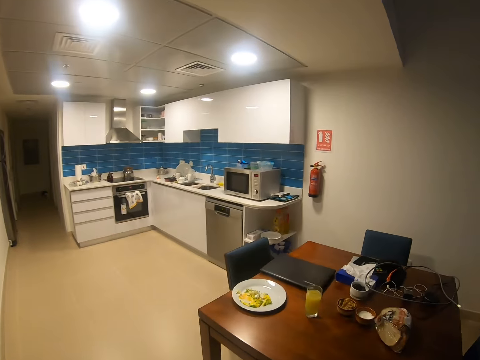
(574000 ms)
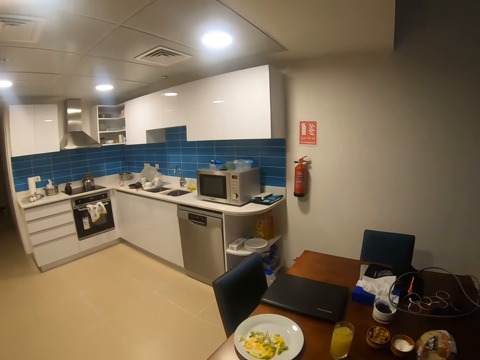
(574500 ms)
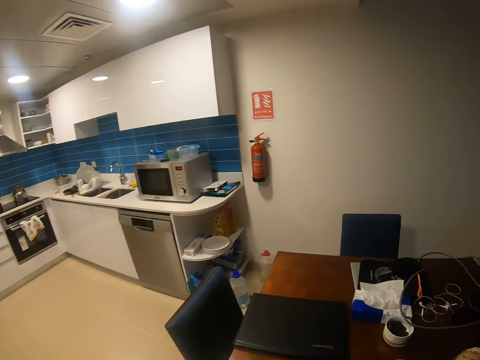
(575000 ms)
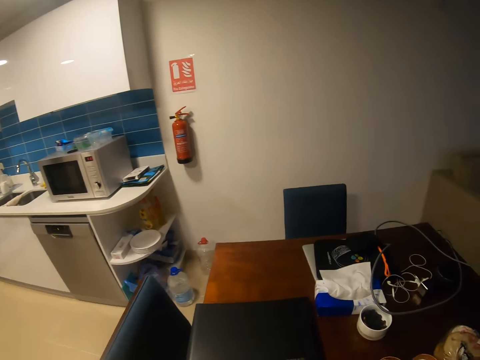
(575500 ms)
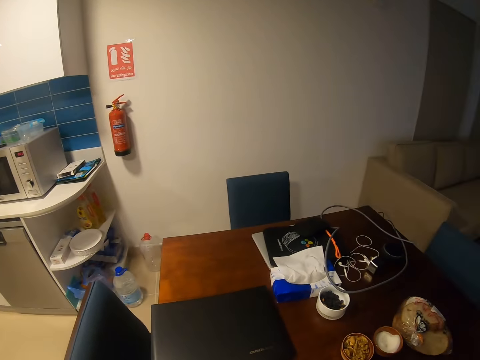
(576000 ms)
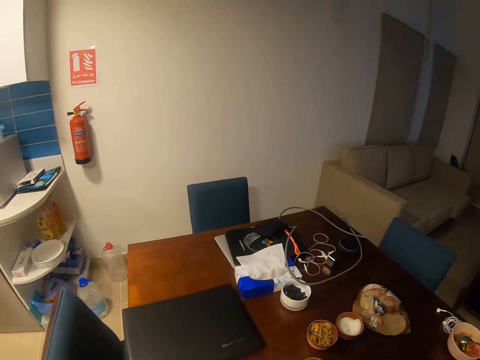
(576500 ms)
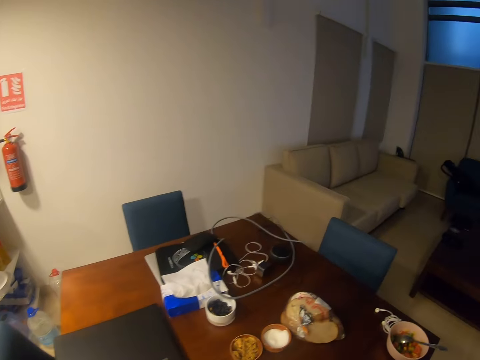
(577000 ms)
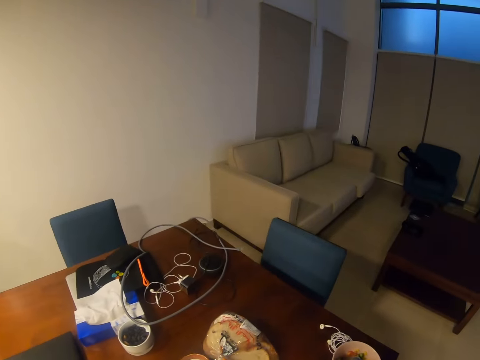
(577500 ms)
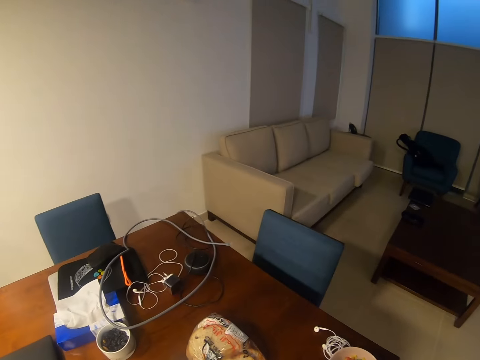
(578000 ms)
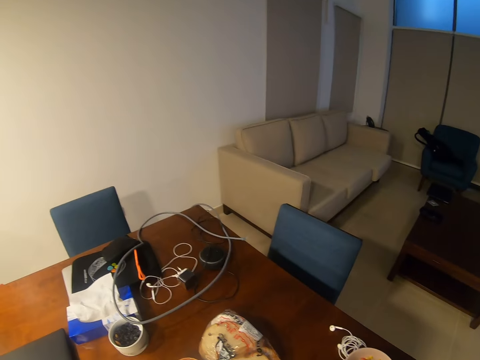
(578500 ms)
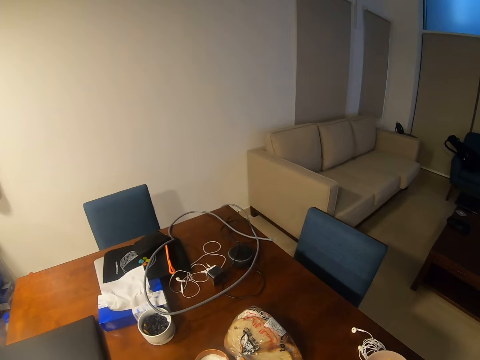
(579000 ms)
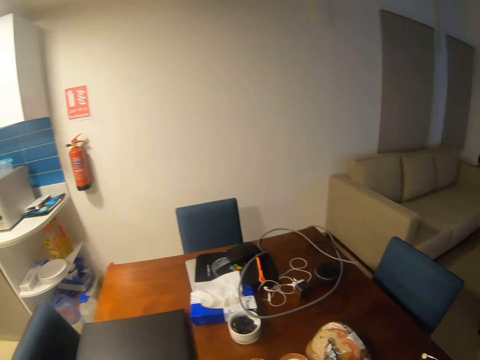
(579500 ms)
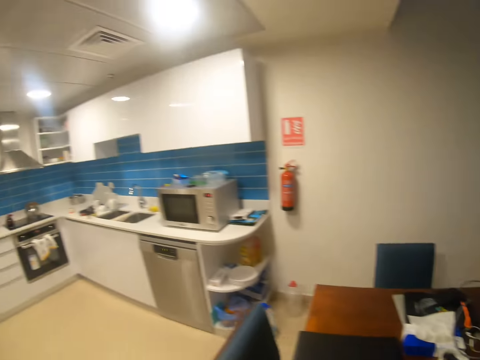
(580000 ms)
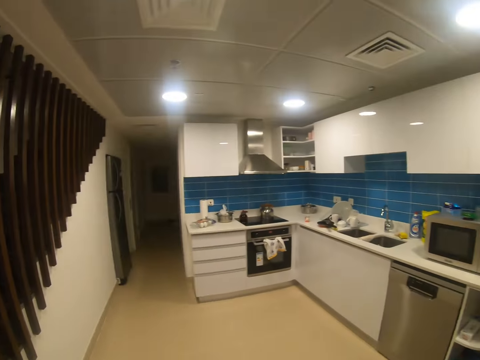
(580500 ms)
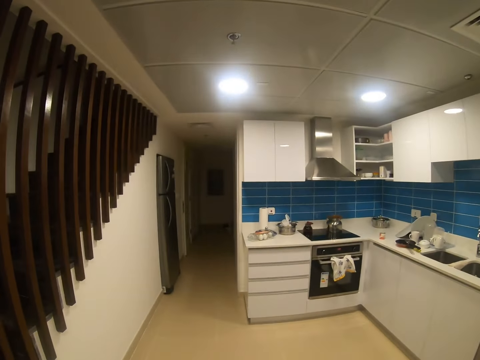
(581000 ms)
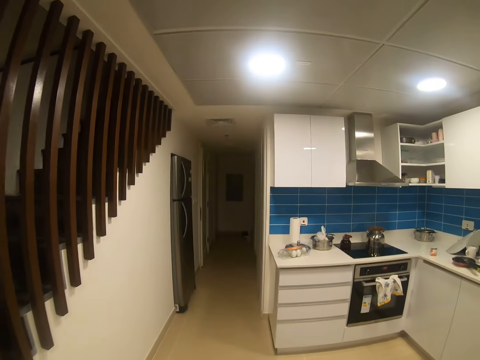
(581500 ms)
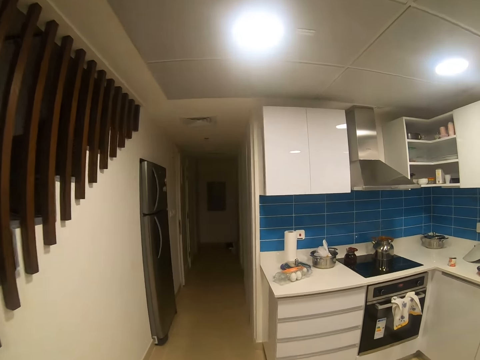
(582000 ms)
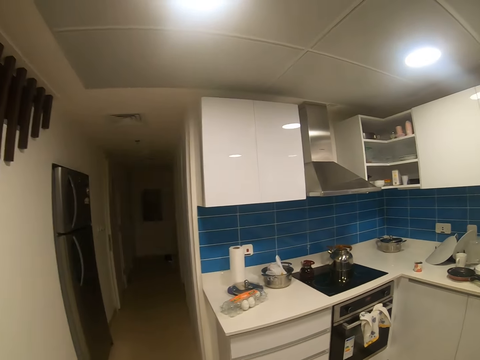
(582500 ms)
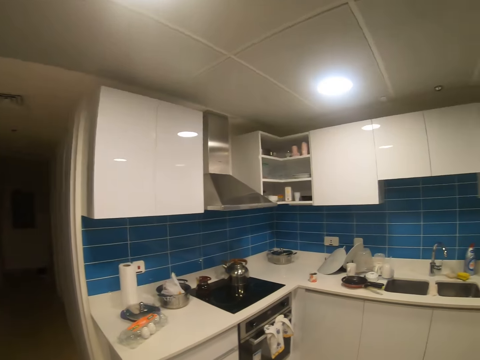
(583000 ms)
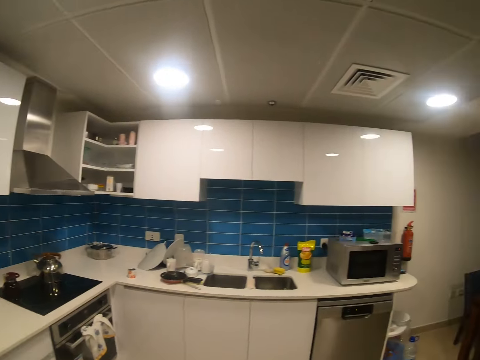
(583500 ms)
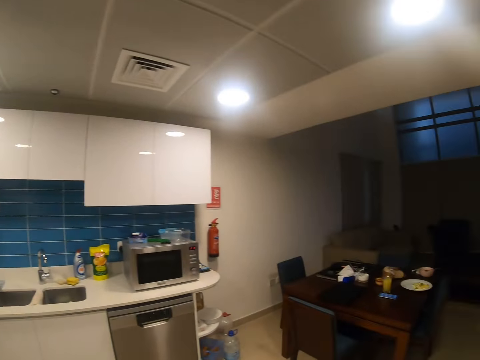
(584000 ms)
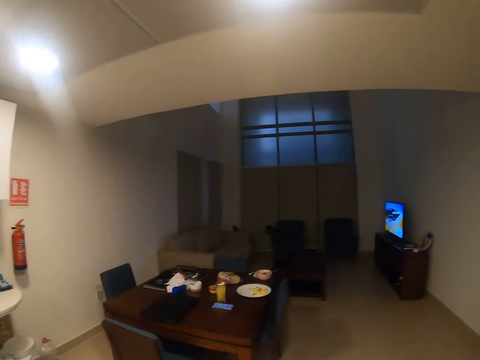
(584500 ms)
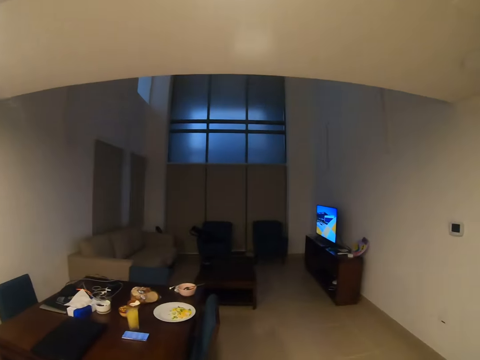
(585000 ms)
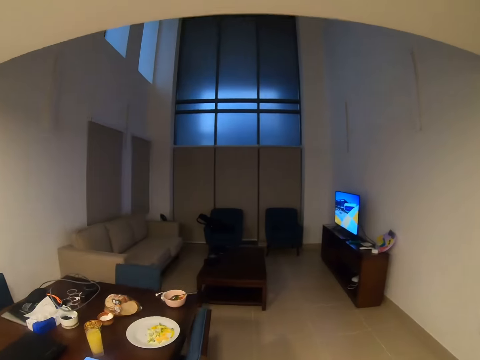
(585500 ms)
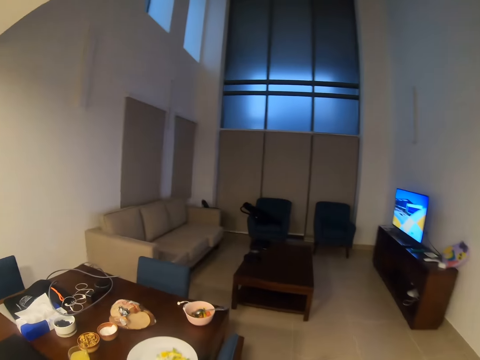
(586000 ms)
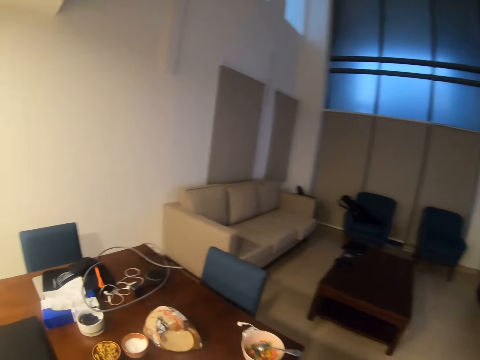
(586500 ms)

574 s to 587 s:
The camera wearer looks around the dining table. They walk towards the kitchen area. They walk towards the dining table.
